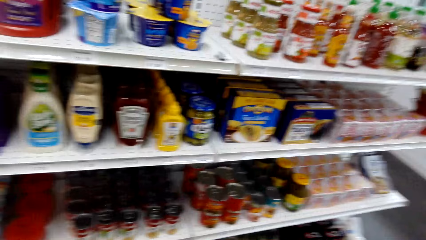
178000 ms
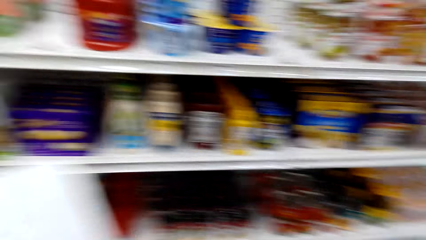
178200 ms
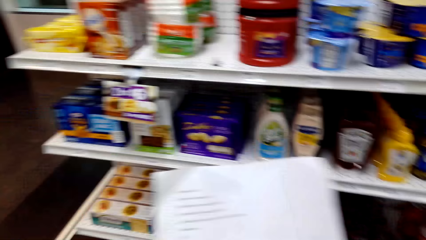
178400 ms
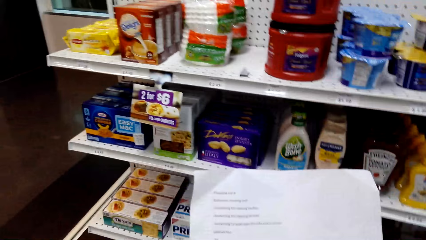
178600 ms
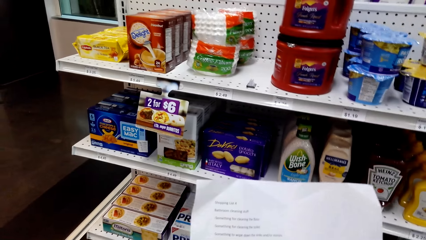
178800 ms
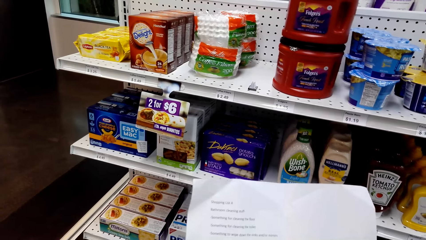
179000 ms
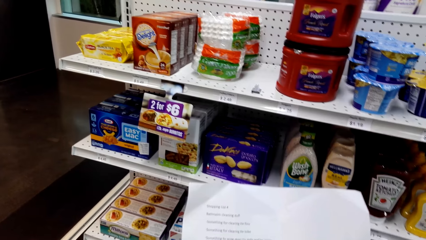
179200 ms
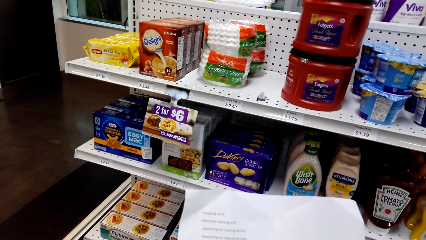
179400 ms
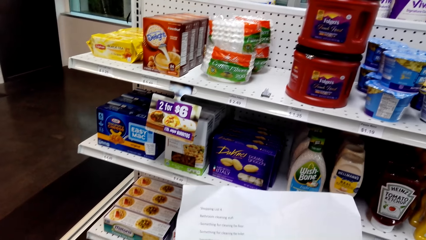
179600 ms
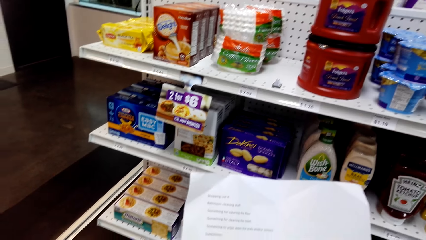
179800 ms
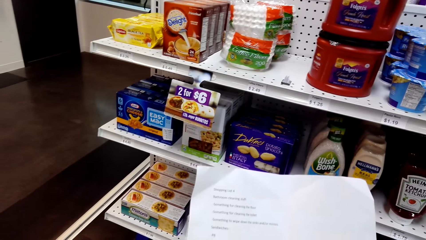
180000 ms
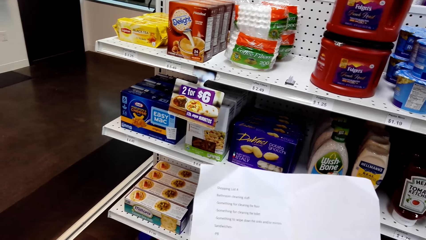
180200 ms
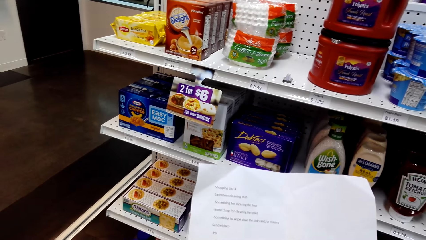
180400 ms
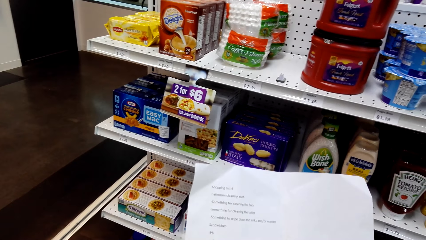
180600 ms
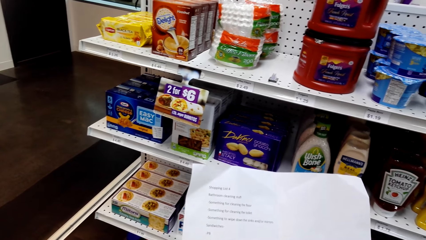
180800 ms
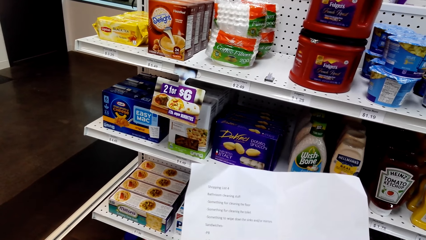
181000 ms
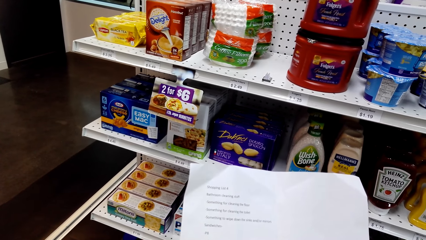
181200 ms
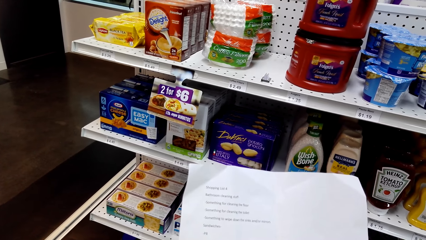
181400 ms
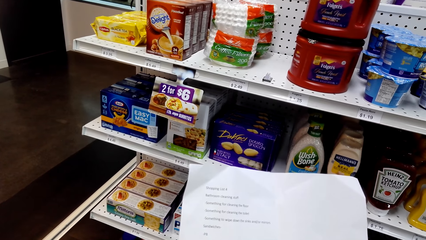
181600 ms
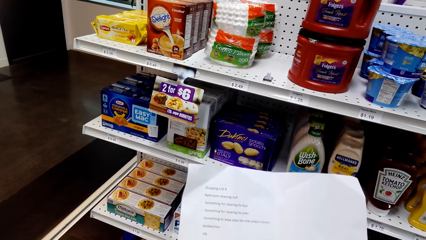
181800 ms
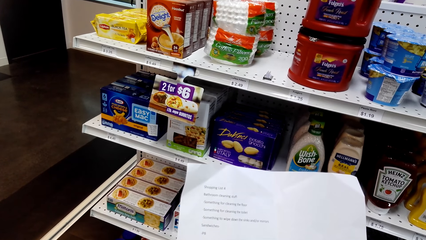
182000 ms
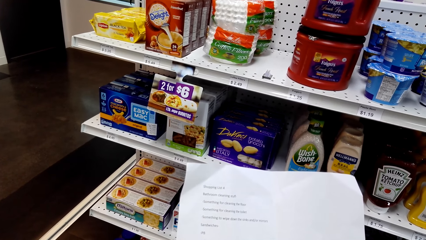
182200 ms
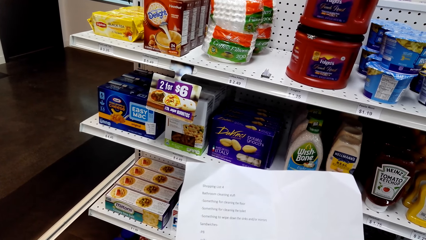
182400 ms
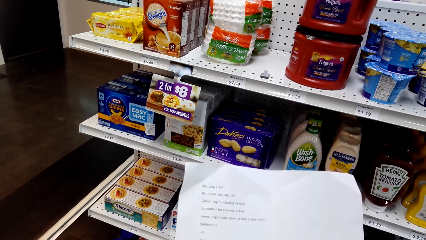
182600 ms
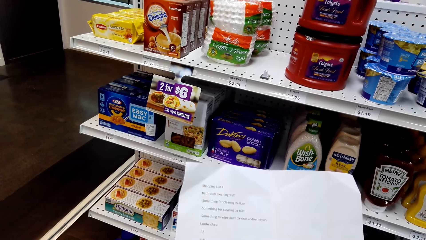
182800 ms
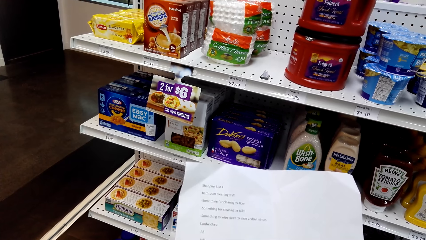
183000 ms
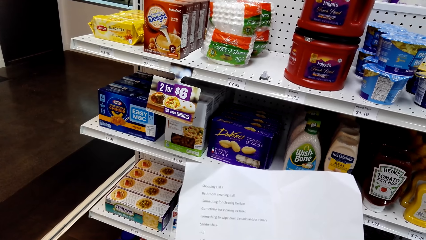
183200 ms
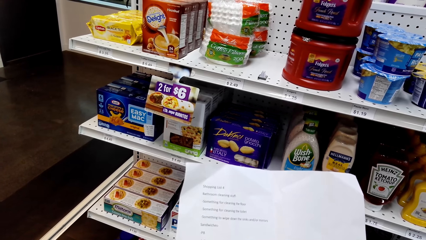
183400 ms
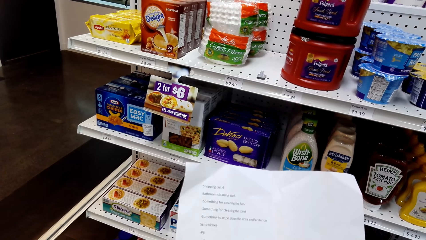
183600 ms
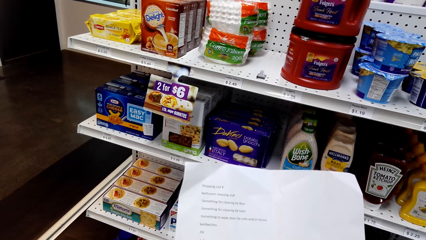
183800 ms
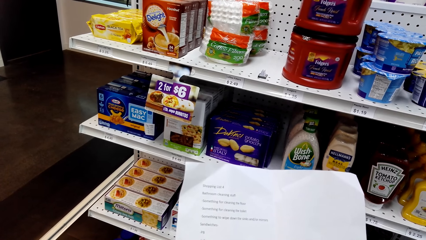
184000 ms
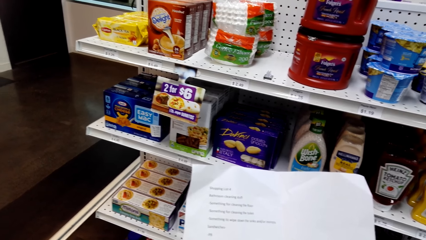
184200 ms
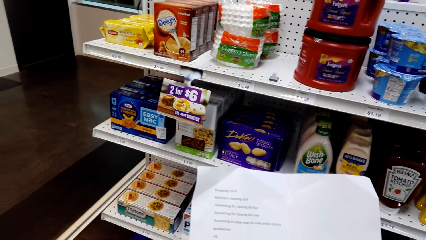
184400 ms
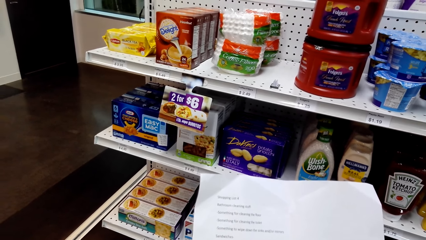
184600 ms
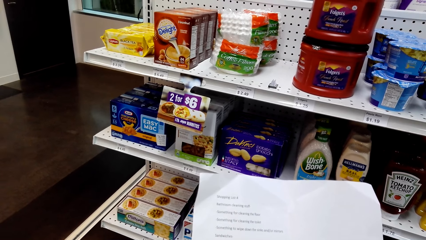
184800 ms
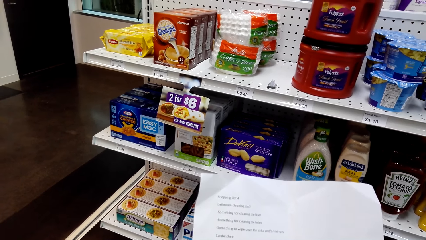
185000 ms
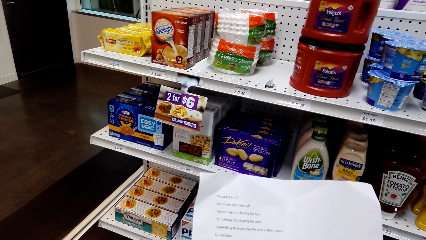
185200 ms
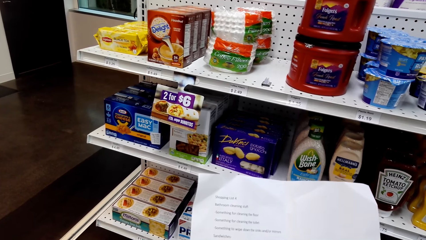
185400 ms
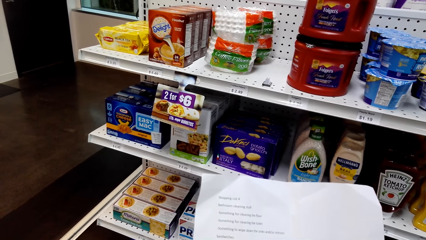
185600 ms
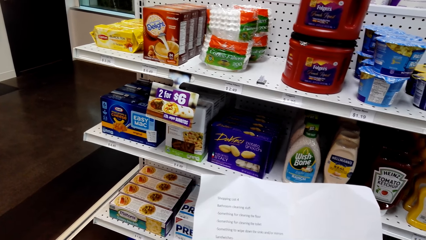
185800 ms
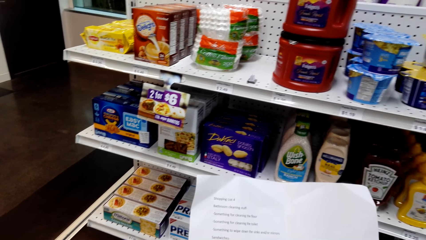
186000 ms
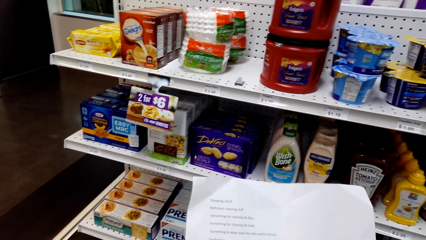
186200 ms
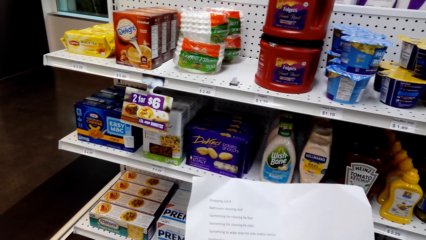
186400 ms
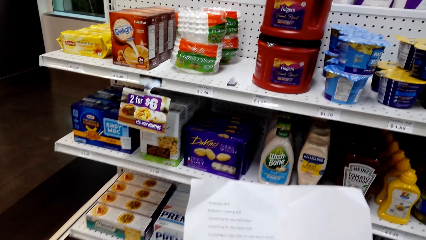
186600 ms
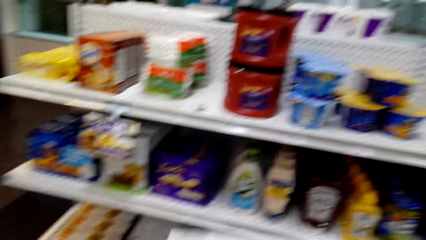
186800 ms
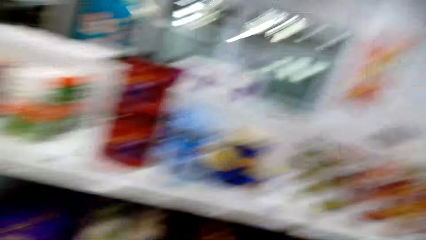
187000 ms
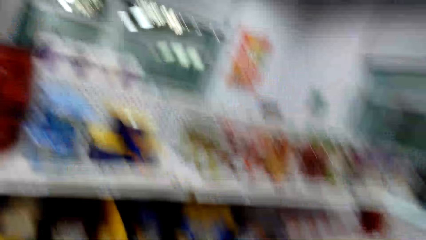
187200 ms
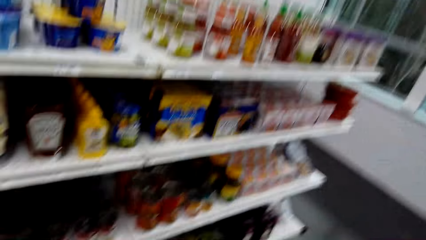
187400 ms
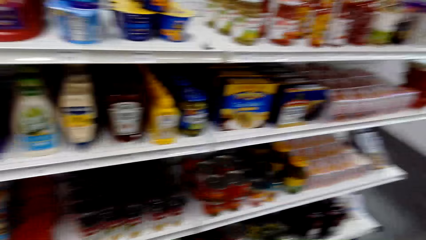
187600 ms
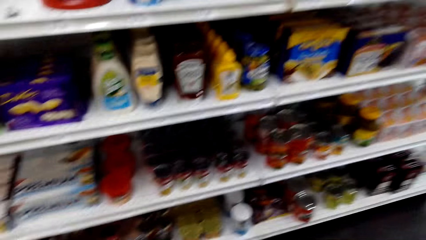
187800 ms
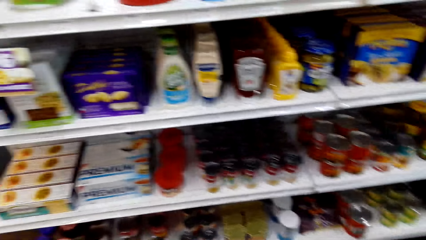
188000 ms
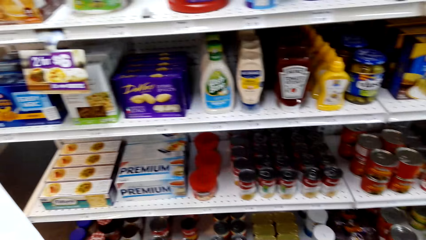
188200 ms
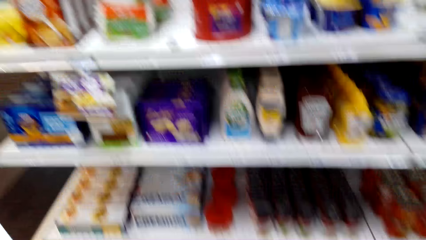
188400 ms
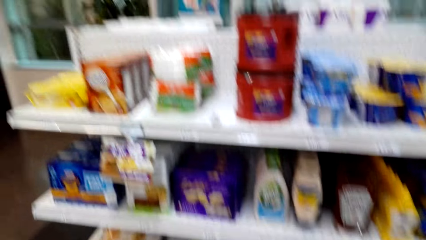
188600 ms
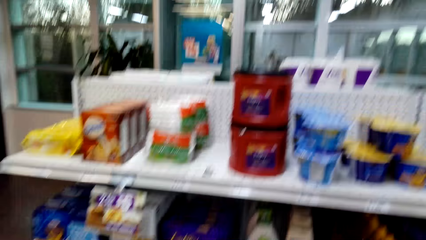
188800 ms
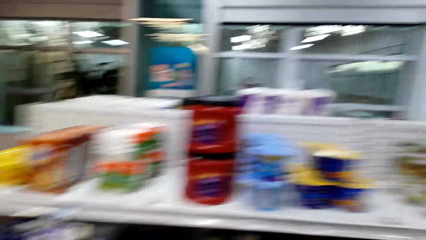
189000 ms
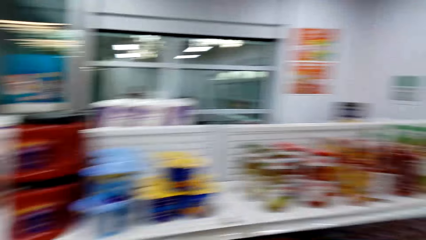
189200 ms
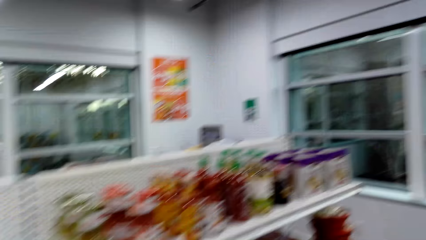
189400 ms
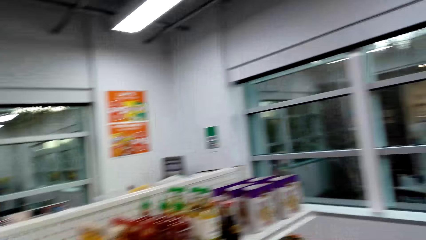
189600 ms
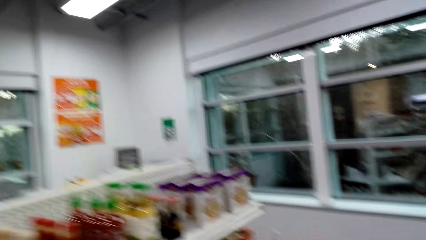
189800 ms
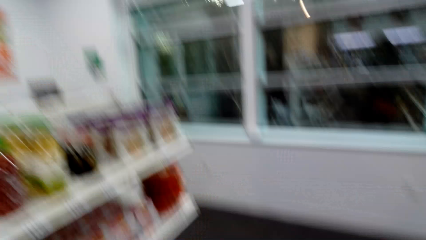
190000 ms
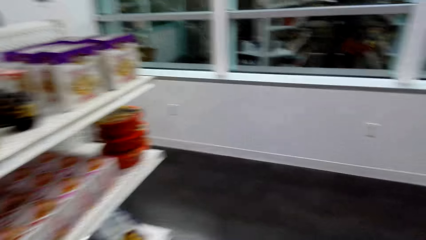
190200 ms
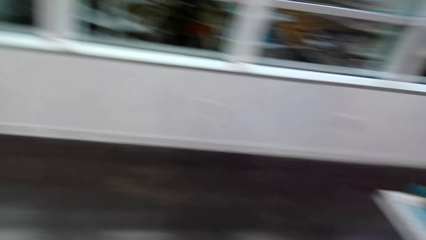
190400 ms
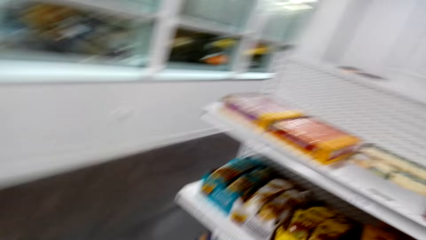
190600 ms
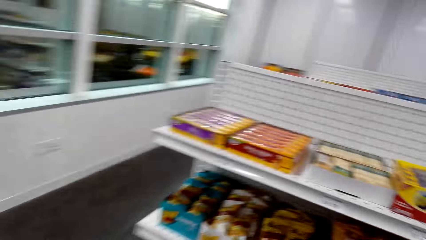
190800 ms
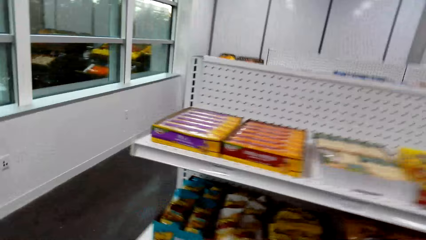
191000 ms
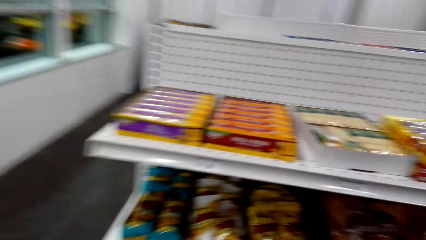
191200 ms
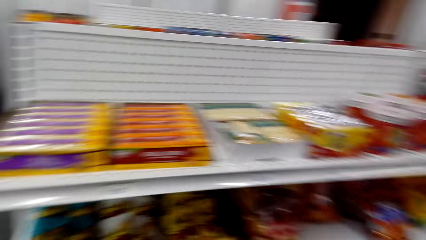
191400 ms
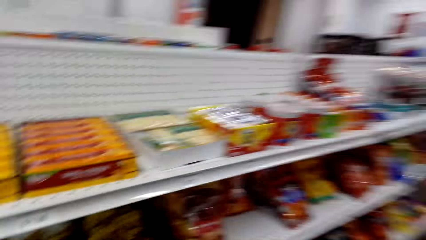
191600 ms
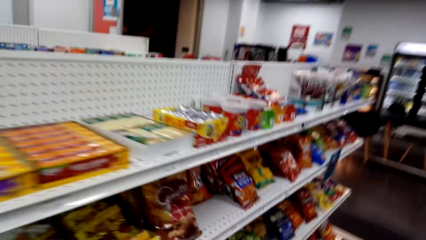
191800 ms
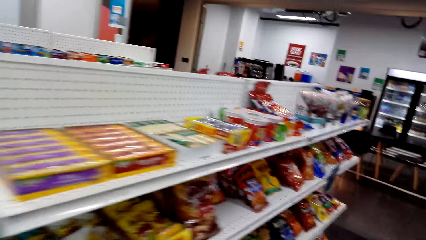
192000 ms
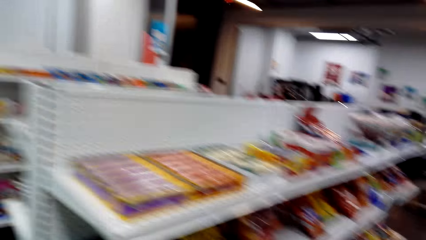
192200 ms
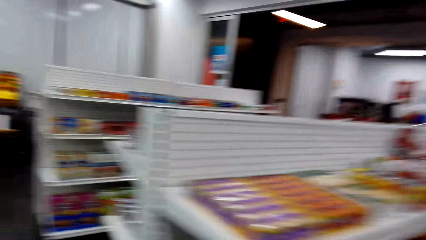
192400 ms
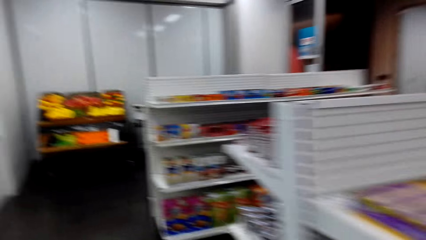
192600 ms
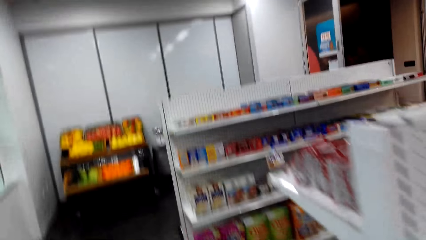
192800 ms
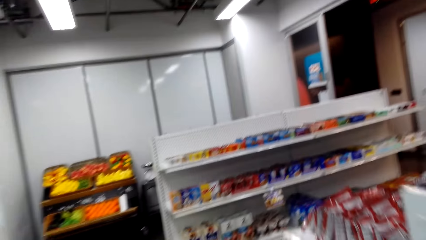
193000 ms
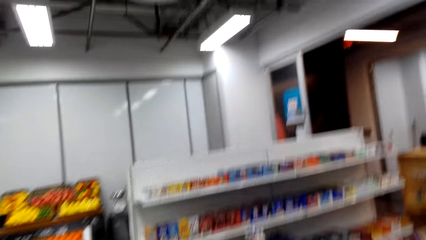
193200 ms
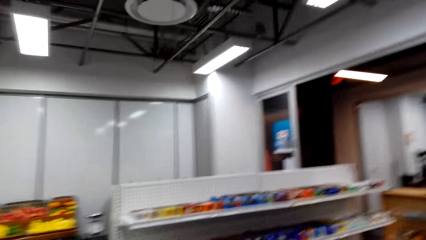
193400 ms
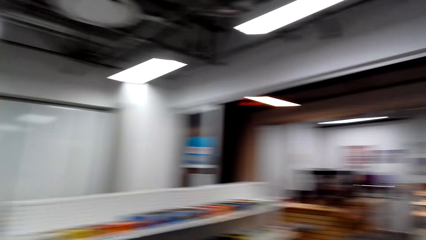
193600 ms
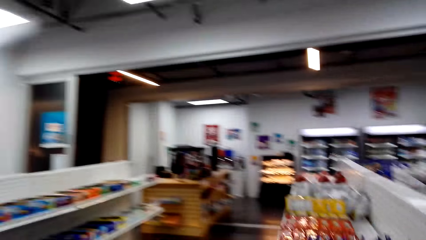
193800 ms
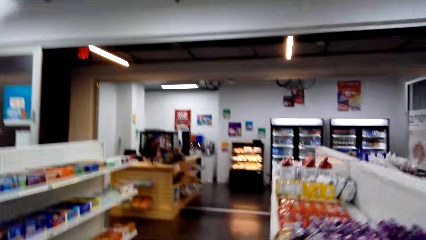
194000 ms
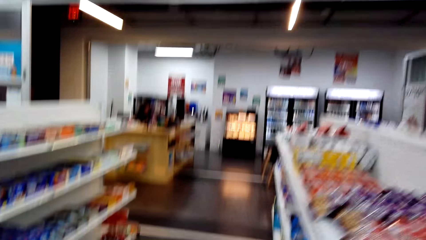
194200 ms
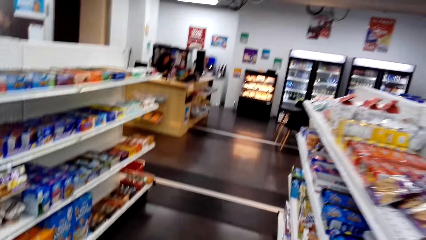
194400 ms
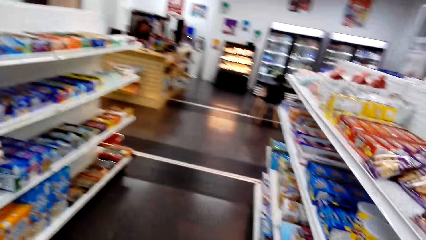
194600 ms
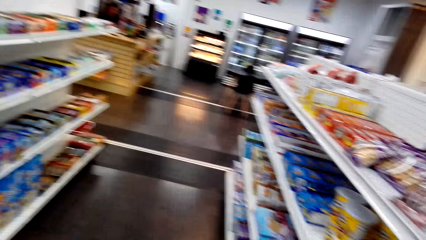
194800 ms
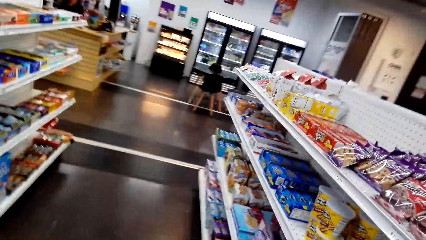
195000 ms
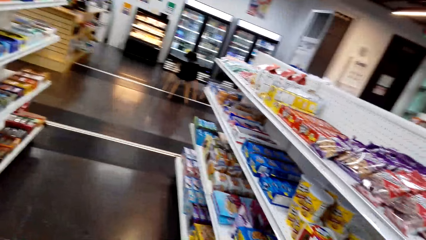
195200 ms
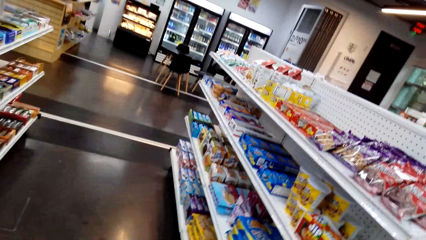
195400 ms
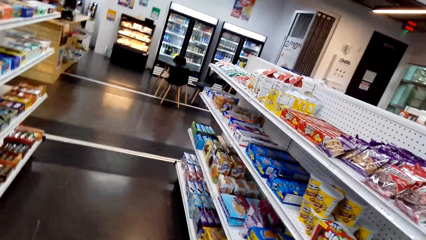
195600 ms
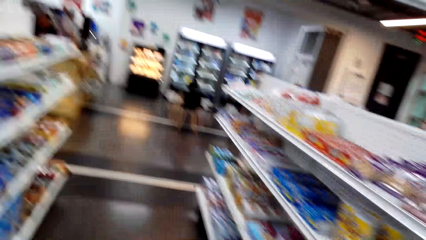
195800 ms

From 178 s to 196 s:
The camera wearer reads the paper. They look around. They walk around the store. The woman sits at the counter. She sits at the counter again.
